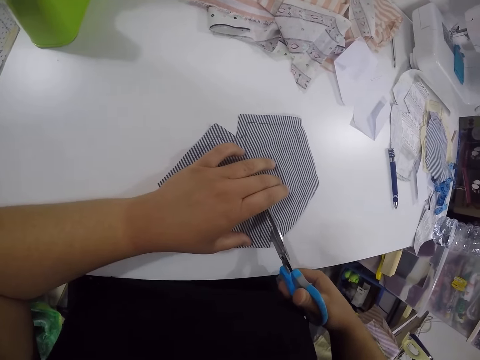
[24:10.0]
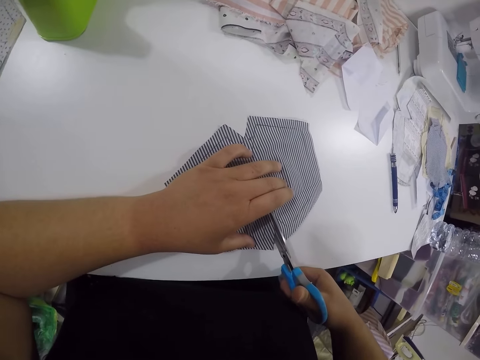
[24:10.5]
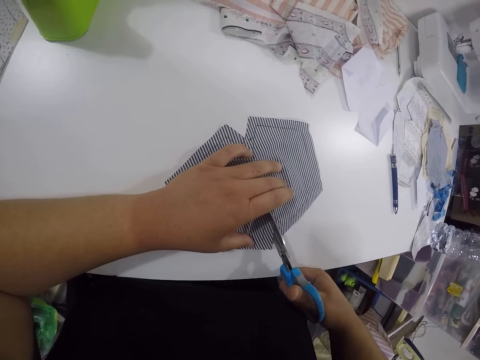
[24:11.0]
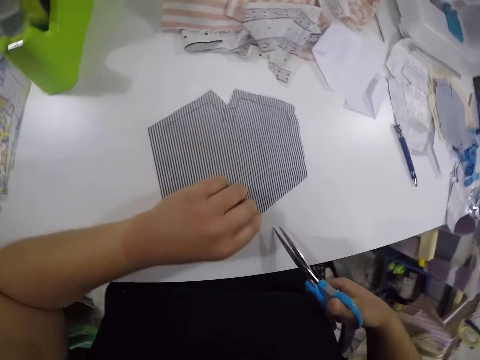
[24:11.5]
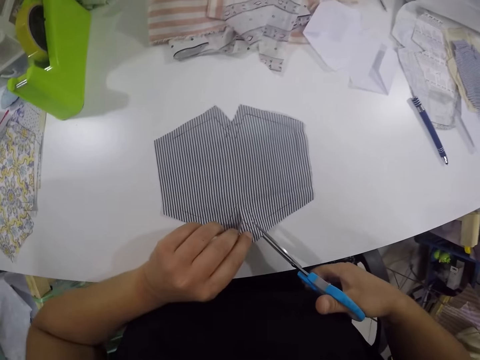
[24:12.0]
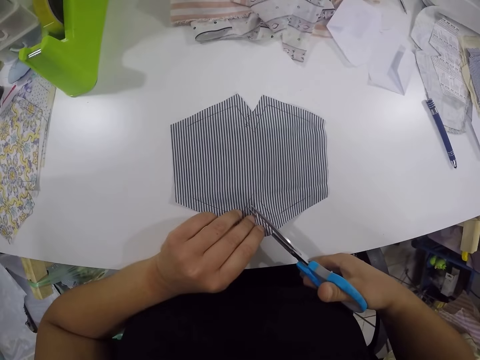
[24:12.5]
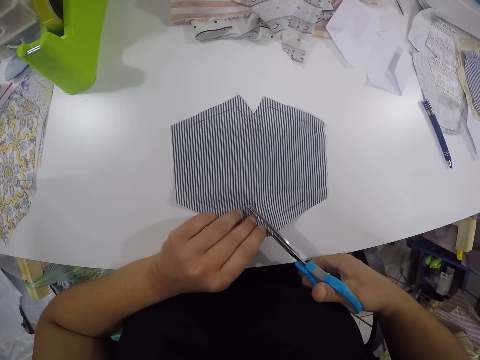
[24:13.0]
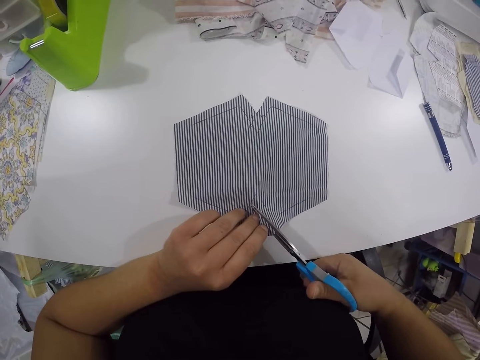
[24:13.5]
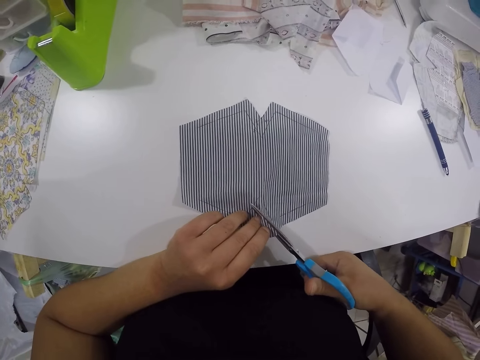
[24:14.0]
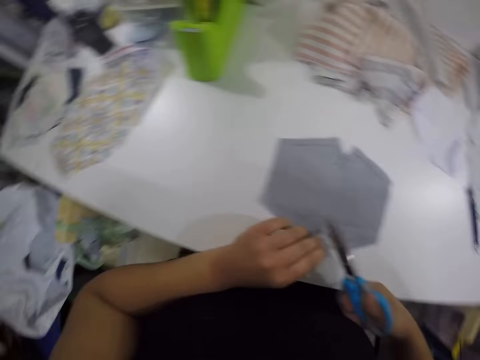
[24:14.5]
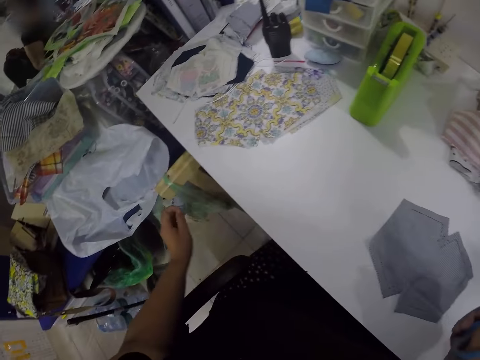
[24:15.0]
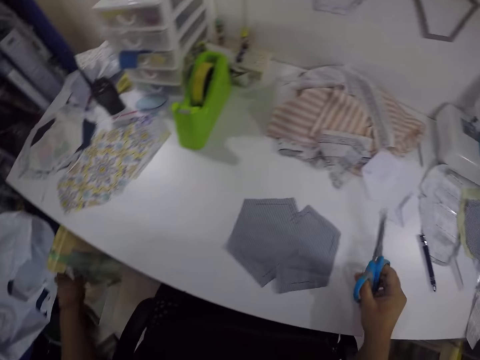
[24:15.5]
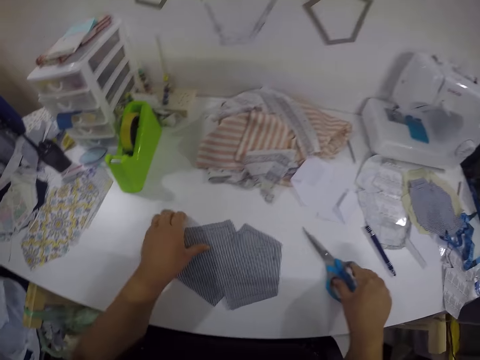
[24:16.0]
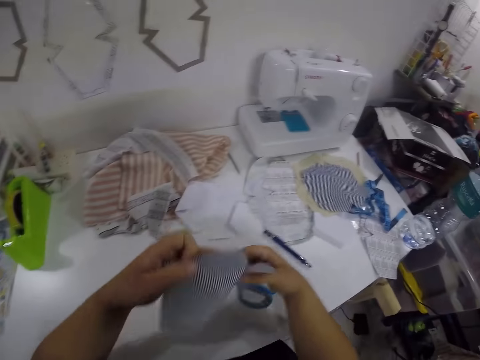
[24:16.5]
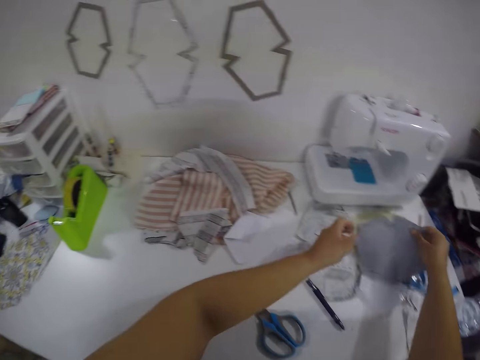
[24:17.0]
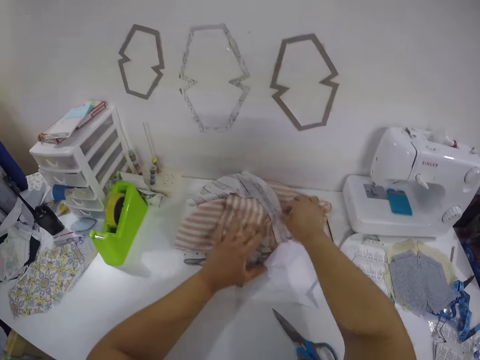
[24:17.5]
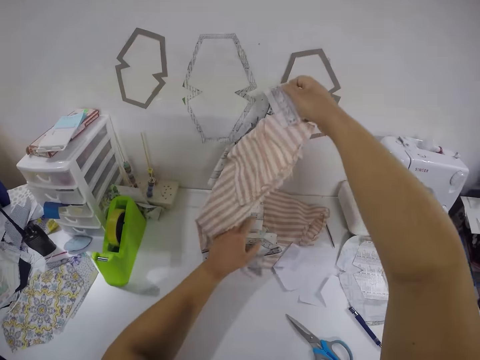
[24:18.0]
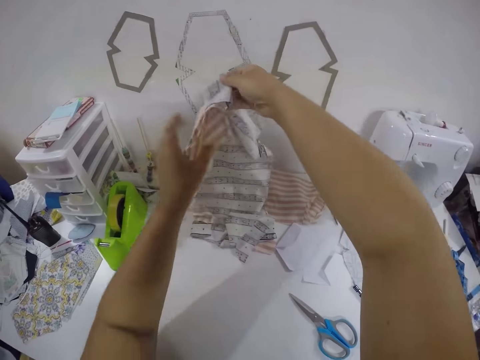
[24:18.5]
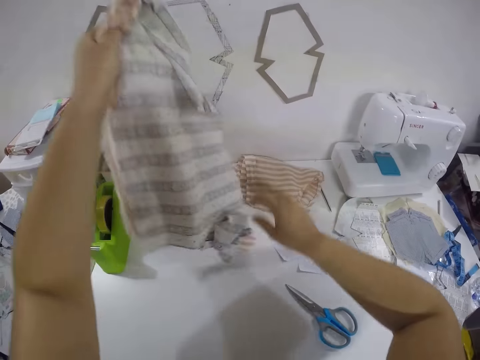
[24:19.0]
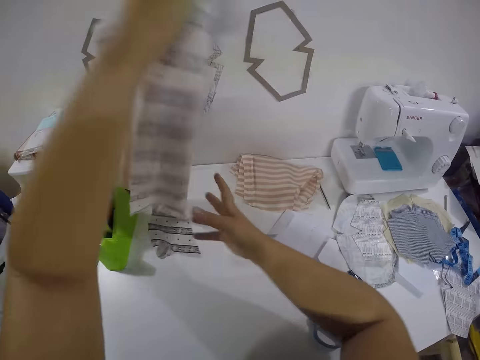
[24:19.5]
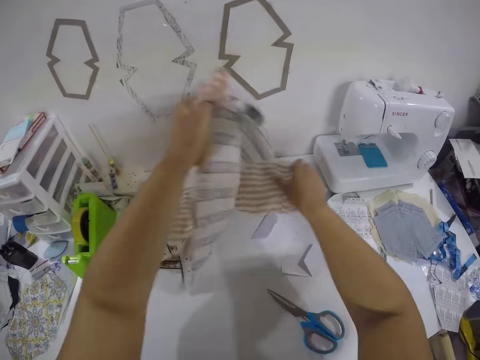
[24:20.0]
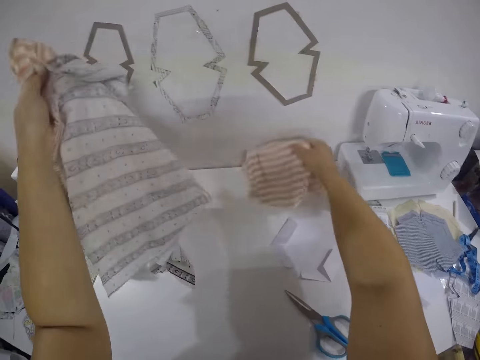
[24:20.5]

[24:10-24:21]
The camera wearer adjusts the piece of cloth on the table with her left hand. She cuts the piece of cloth with the scissors with both hands. She drops the piece of cloth in the polythene bag with her left hand. She drops the scissors on the table with her right hand. She picks the piece of cloth from the table with her left hand. She holds the piece of cloth with both hands. She drops the piece of cloth on some cloths on the table with both hands. She picks some pieces of cloth from the table with her right hand. She passes the pieces of cloth from her right hand to her left hand. She picks some pieces of cloth from the table with her right hand.

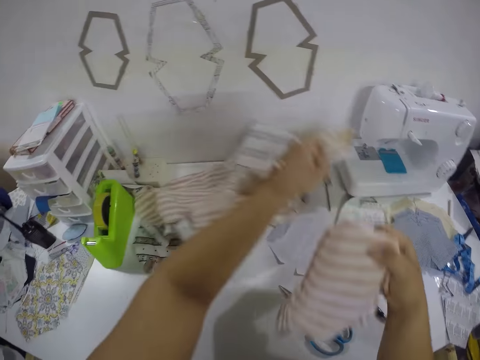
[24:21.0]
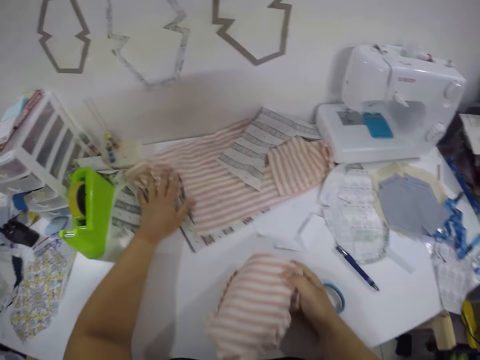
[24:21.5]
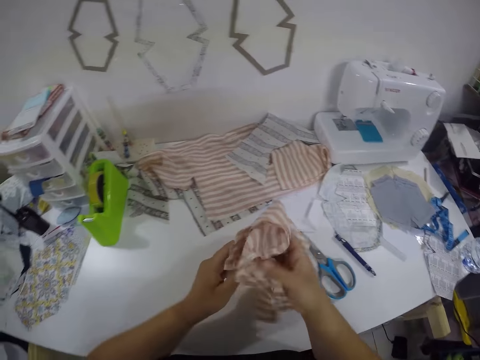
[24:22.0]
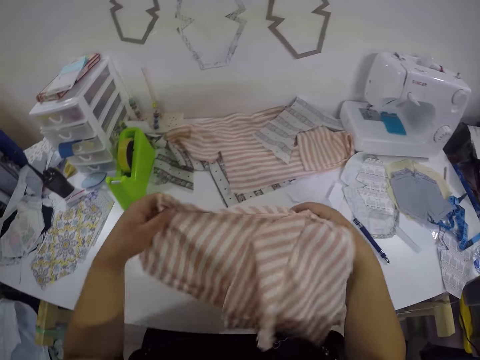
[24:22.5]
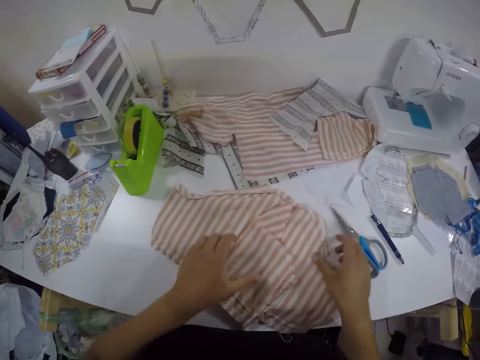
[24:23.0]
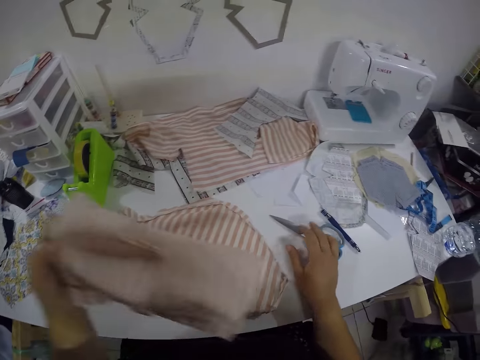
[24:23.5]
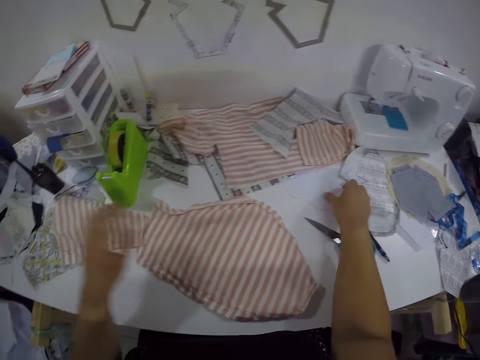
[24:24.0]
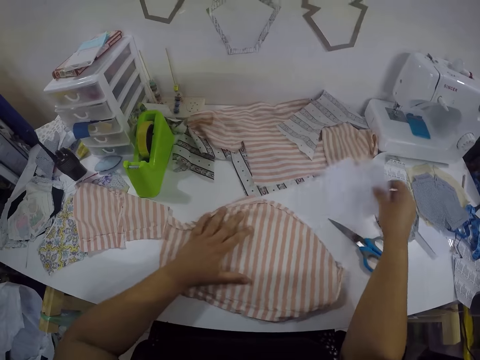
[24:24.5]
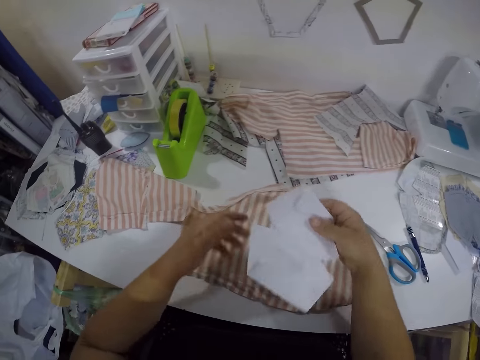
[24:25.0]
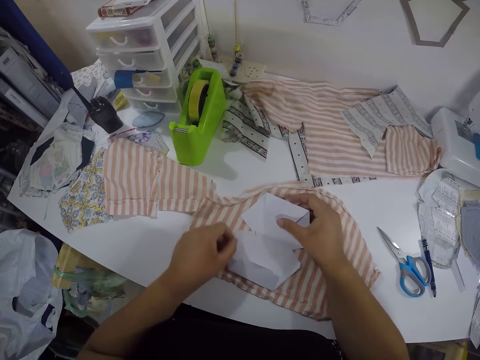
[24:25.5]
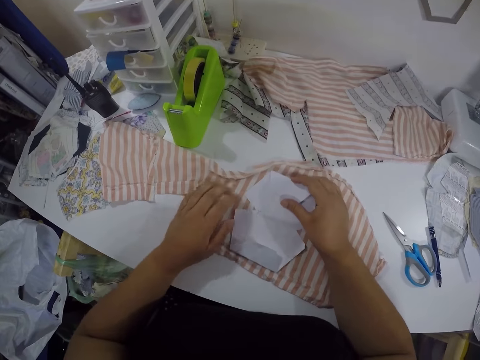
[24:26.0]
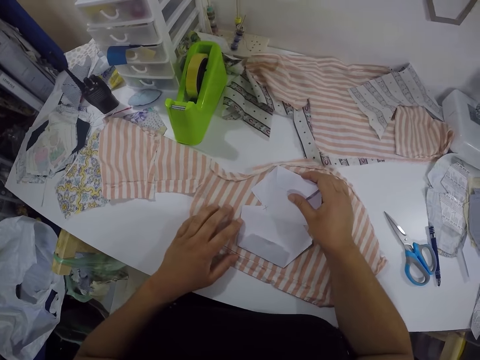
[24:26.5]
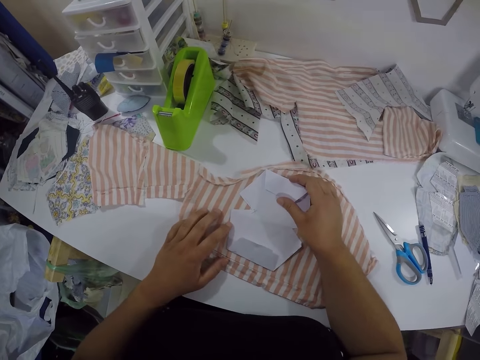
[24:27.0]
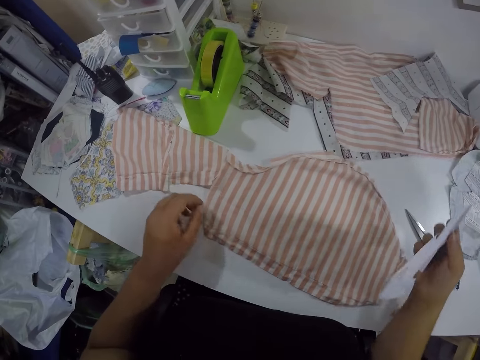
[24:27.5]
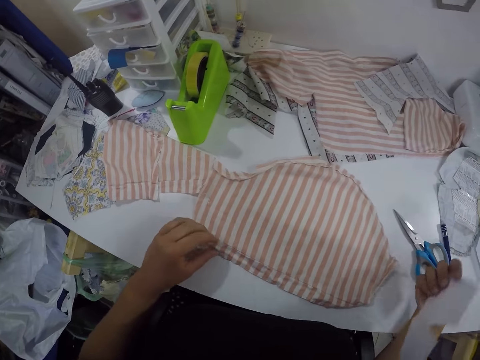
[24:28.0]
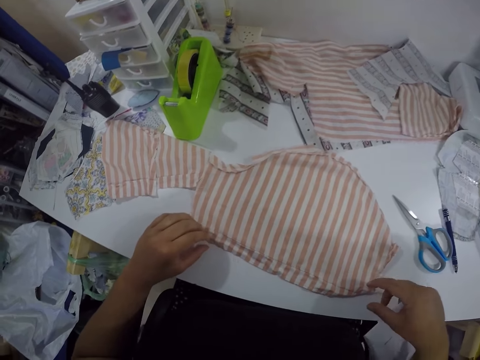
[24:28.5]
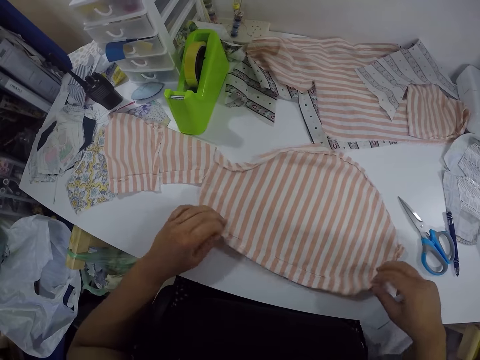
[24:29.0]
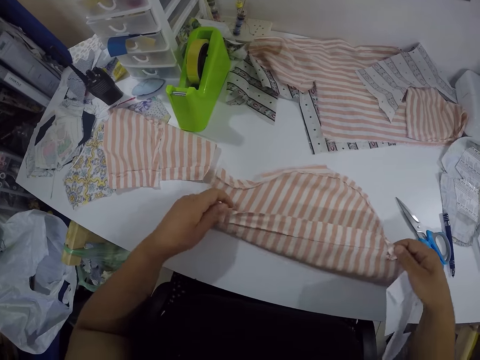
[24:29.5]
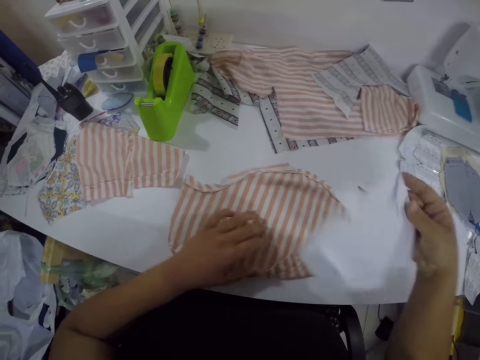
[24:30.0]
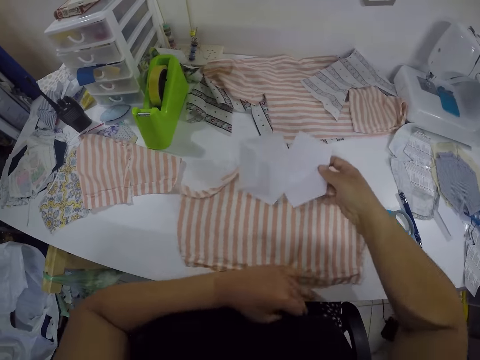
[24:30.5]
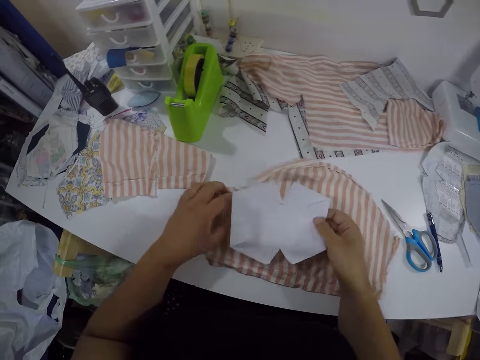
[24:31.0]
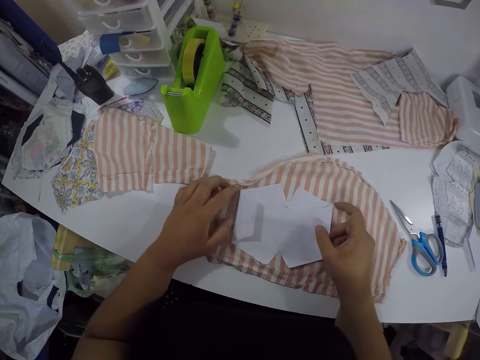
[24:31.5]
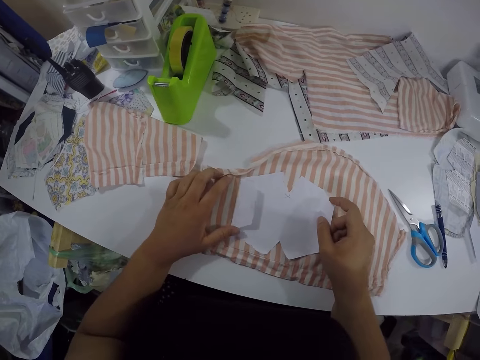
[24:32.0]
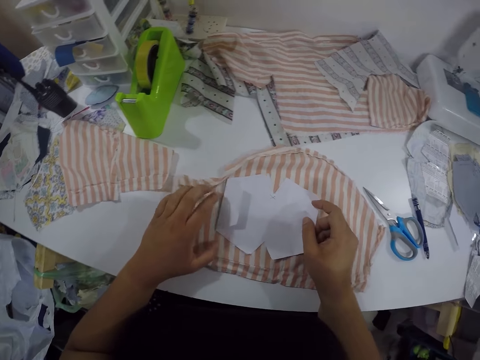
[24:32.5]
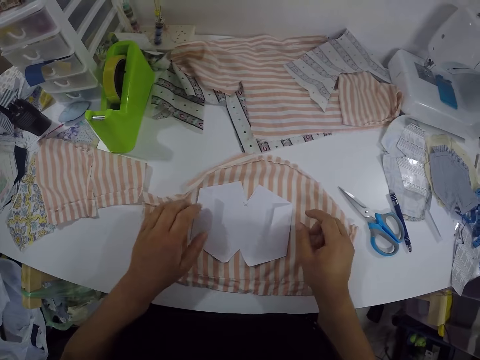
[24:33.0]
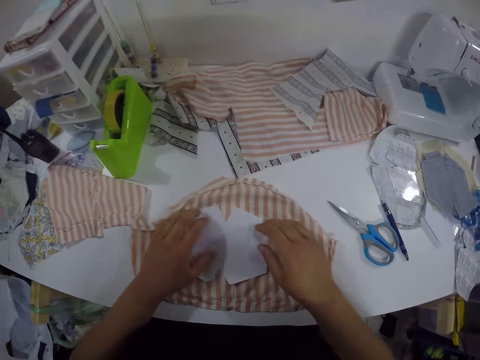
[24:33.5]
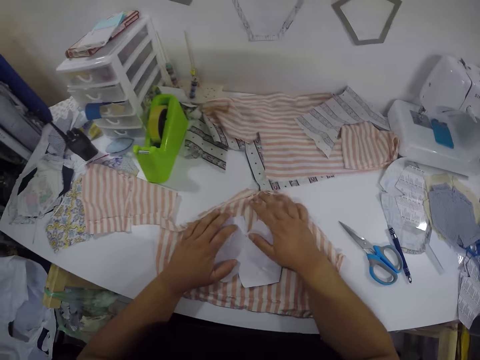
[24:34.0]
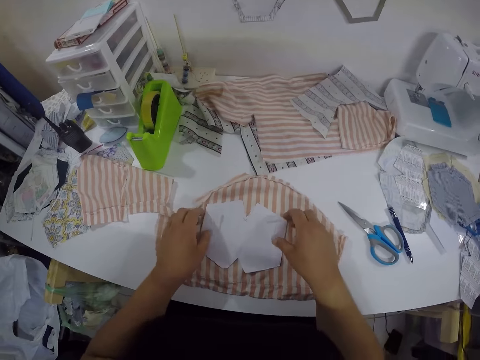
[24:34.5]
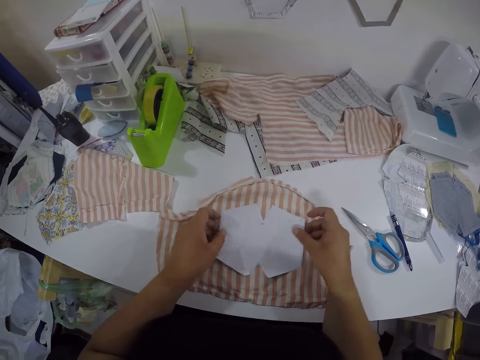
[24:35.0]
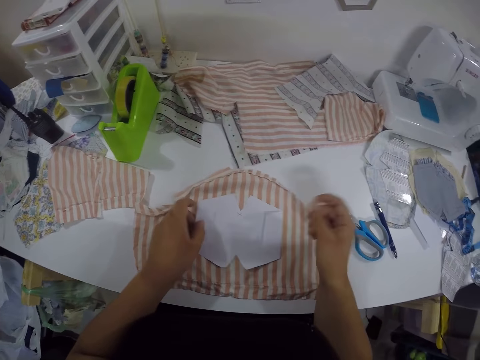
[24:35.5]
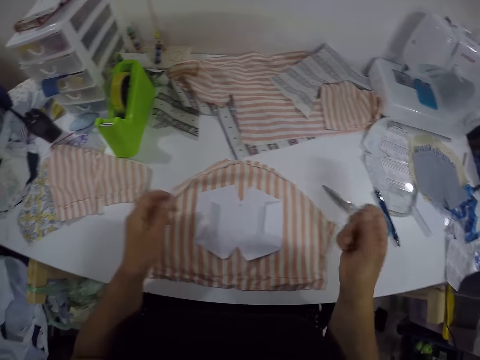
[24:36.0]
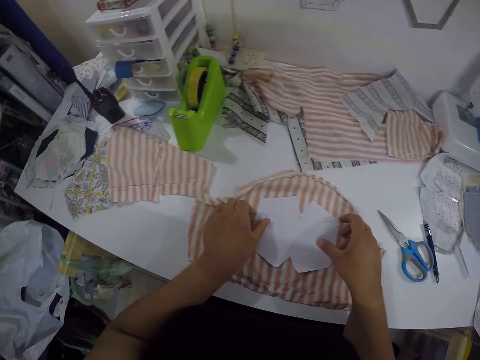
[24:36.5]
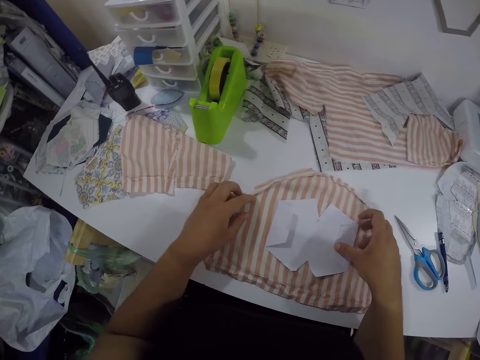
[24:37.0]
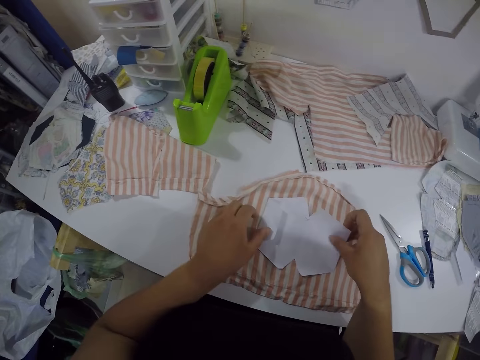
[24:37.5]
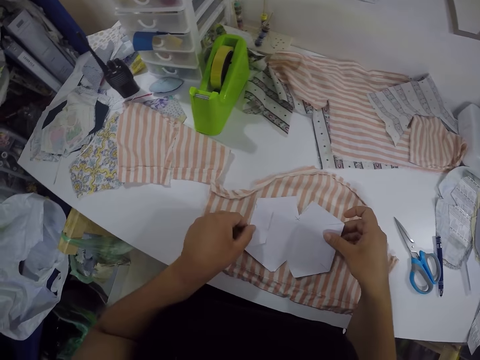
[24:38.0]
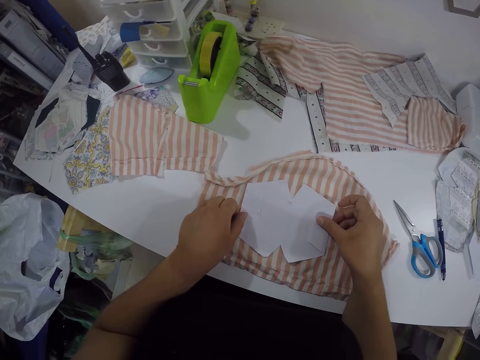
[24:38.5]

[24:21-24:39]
The camera wearer picks a piece of cloth on the table. She drops some pieces of cloth on the table with her left hand. She adjusts the pieces of cloth on the table with her left hand. She unfolds the pieces of cloth with both hands. She drops the pieces of cloth on the table with both hands. She picks the piece of cloth from the pieces of cloth on the table with her left hand. She drops the piece of cloth on the table with her left hand. She adjusts the piece of cloth on the table with her left hand. She picks a paper from the table with her right hand. She places the paper on the piece of cloth with both hands. She lifts the paper from the piece of cloth with her right hand. She adjusts the piece of cloth with both hands. She folds the piece of cloth. She unfolds the piece of cloth. She places the paper on the piece of cloth with her right hand. She adjusts the paper with both hands. She examines the paper. She adjusts the paper with both hands again.
